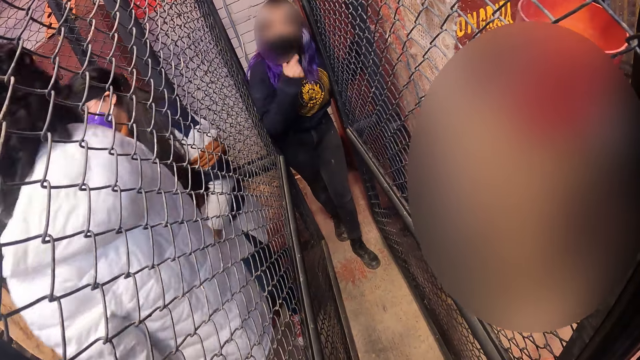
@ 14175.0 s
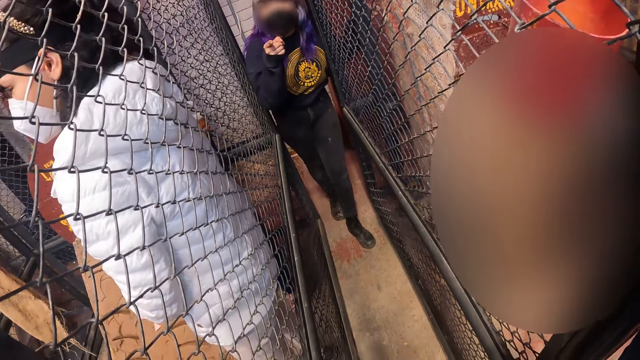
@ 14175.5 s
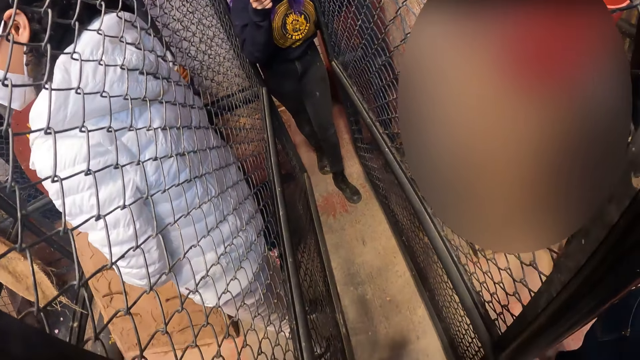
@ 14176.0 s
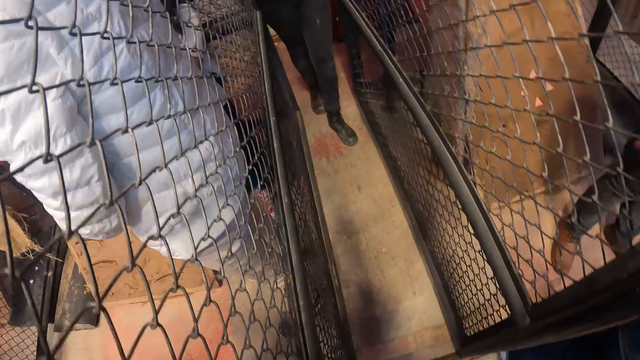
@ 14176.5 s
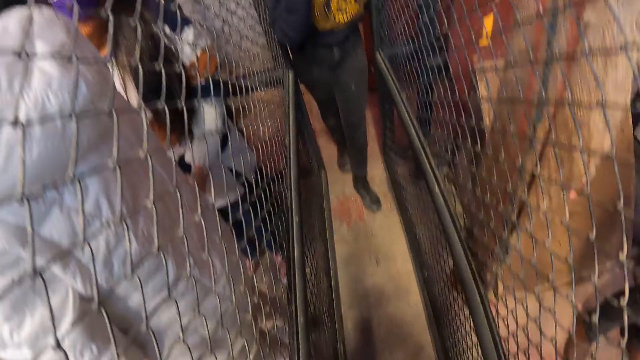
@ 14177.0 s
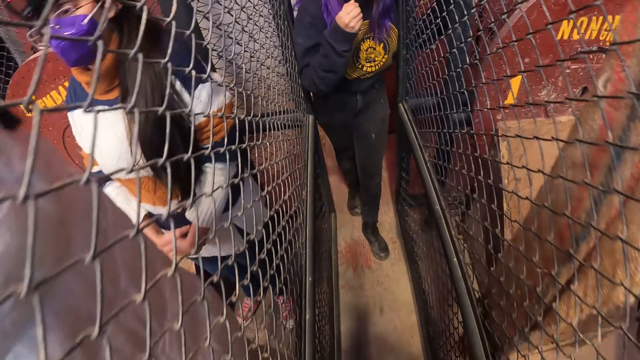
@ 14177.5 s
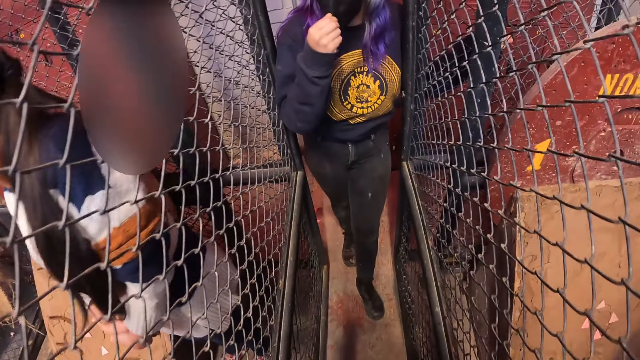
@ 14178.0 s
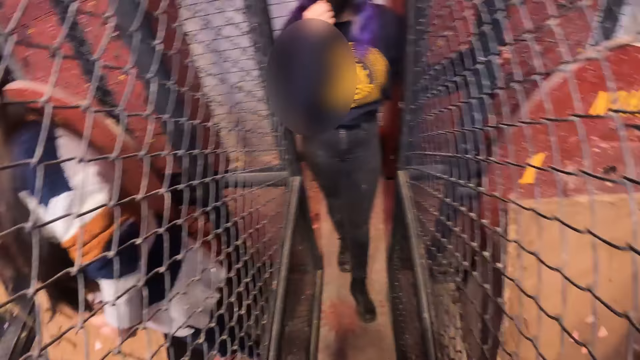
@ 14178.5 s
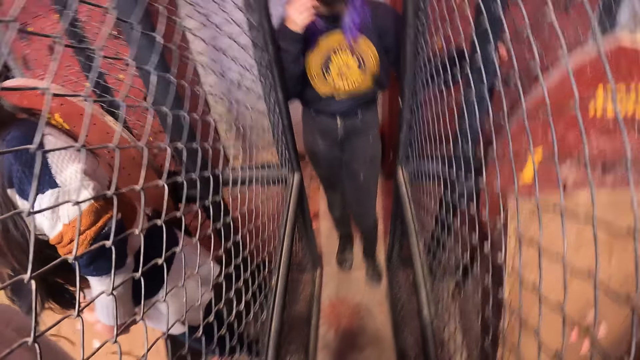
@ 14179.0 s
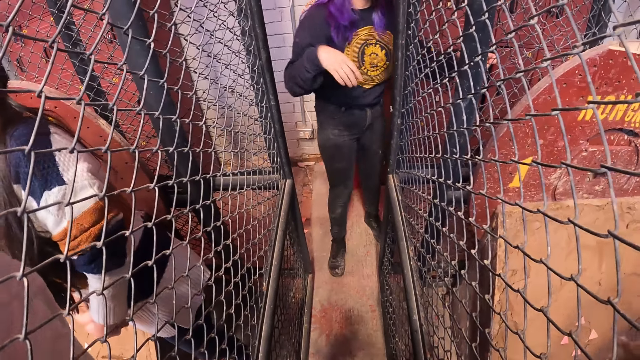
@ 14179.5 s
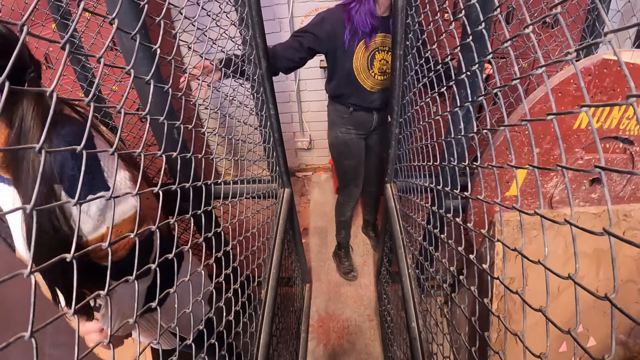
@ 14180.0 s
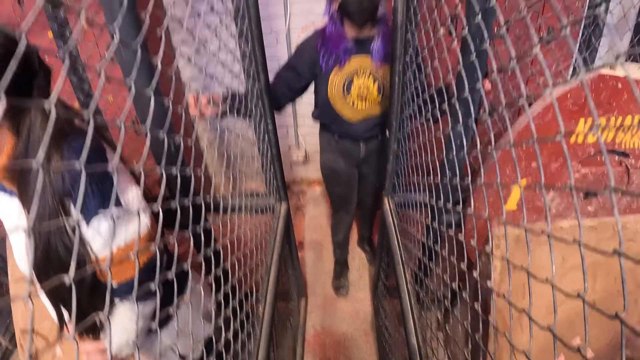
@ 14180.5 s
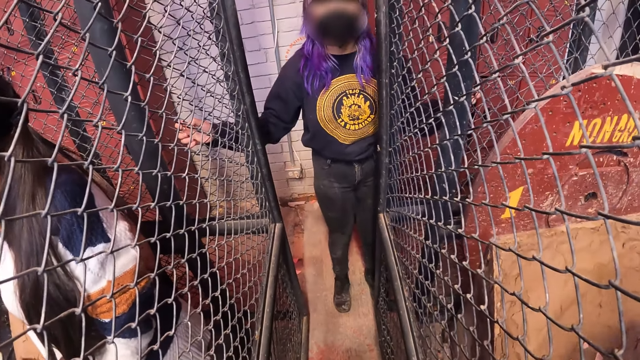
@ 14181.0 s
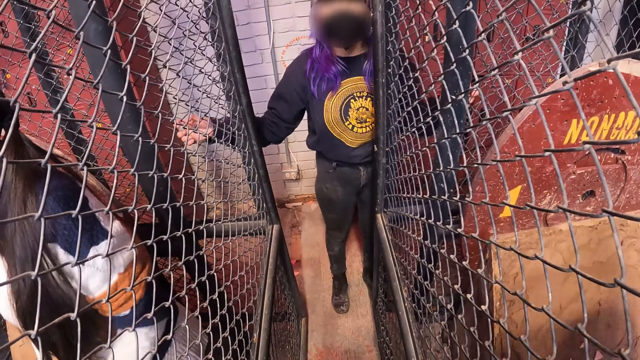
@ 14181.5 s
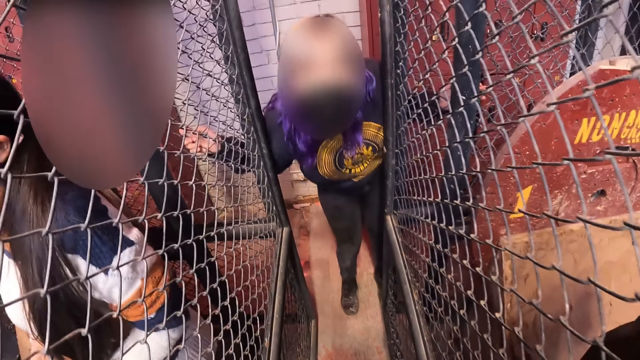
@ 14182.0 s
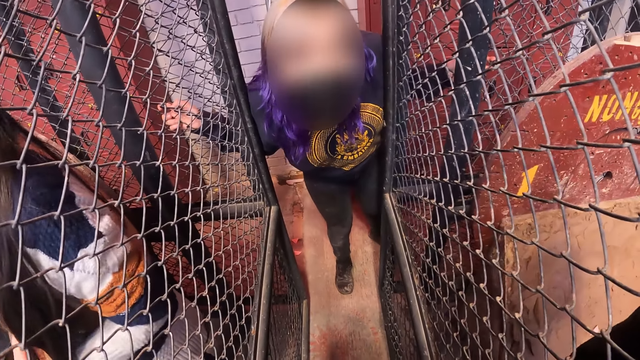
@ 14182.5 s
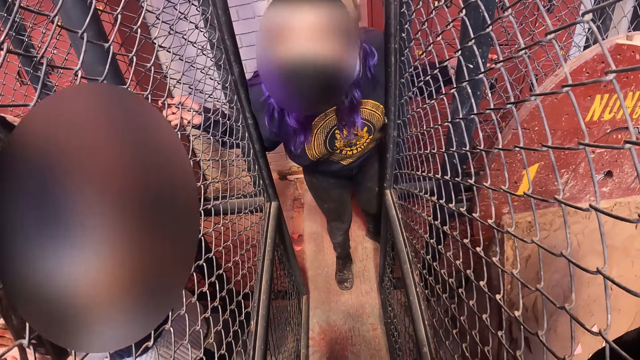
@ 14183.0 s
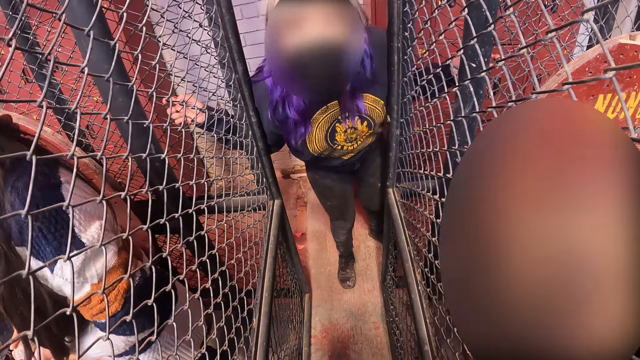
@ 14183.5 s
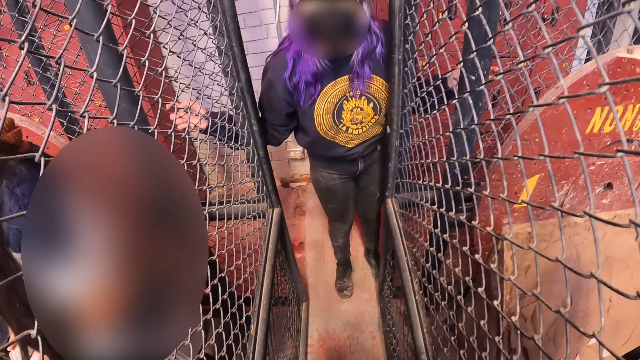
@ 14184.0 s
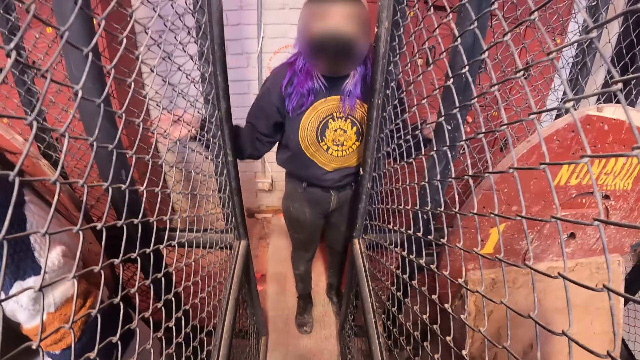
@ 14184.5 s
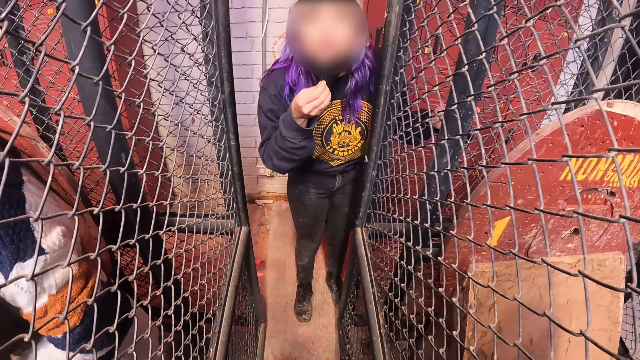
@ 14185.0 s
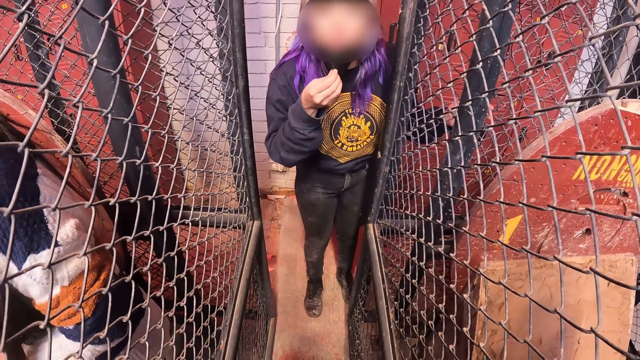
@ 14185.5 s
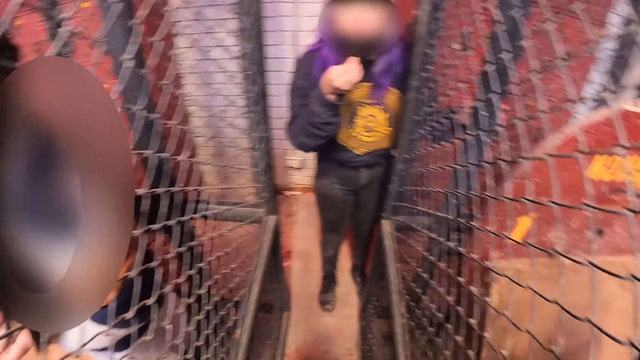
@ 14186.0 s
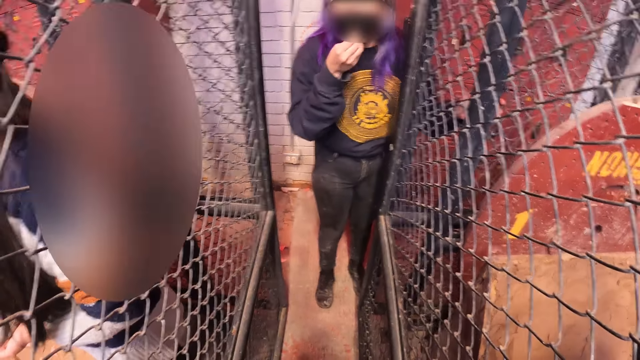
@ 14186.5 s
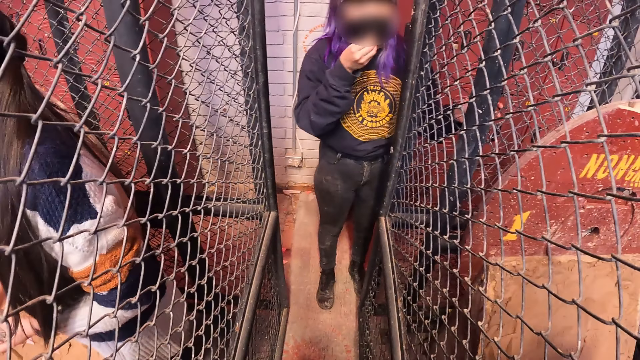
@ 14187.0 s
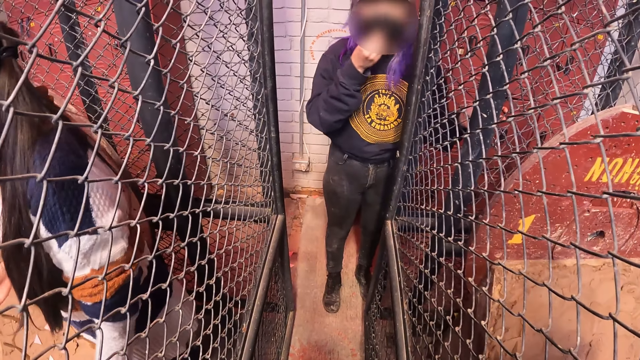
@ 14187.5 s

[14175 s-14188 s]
The camera wearer interacts with a woman. The woman holds a facemask on her face with her right hand. The woman holds a wire fence with her right hand. The woman holds the facemask on her face with her right hand.

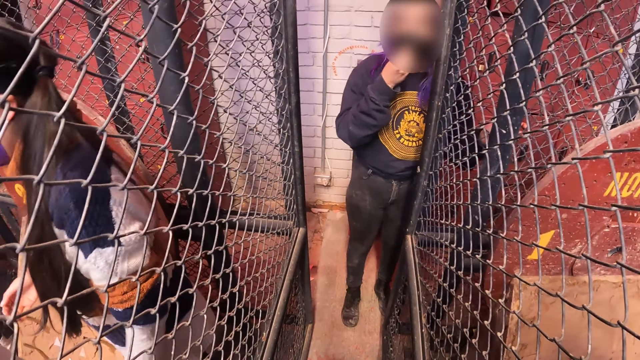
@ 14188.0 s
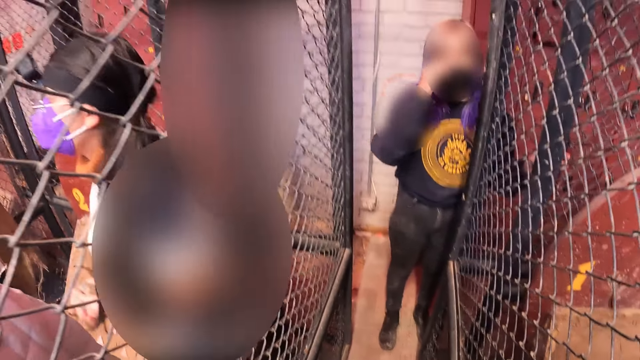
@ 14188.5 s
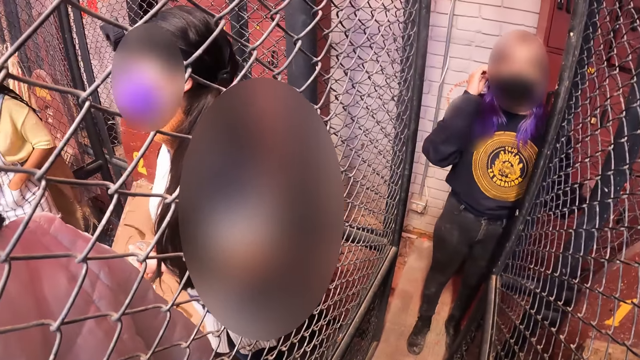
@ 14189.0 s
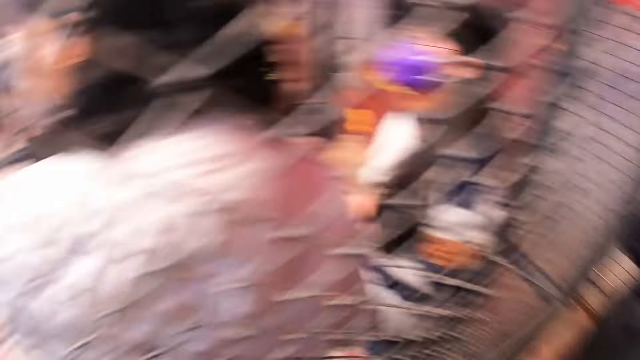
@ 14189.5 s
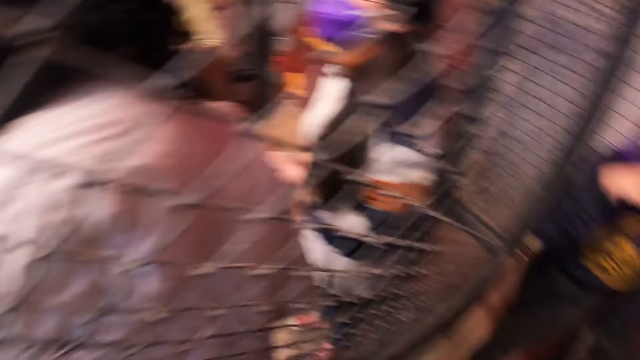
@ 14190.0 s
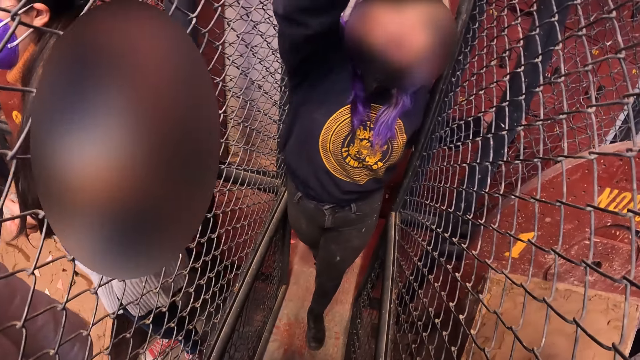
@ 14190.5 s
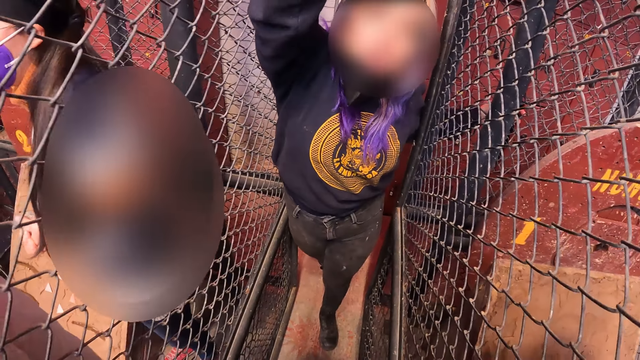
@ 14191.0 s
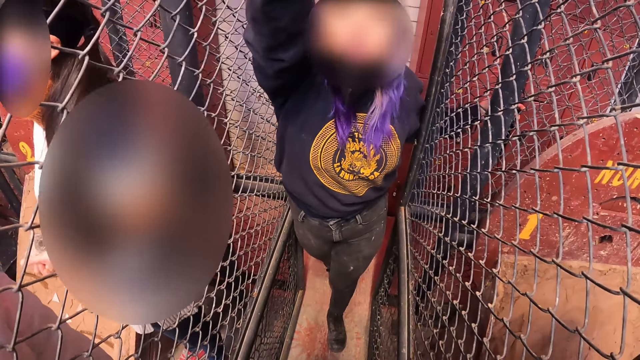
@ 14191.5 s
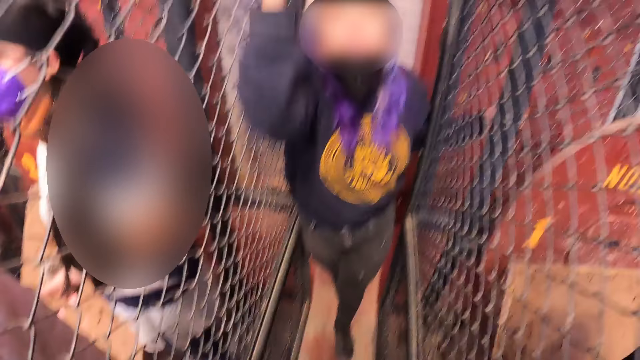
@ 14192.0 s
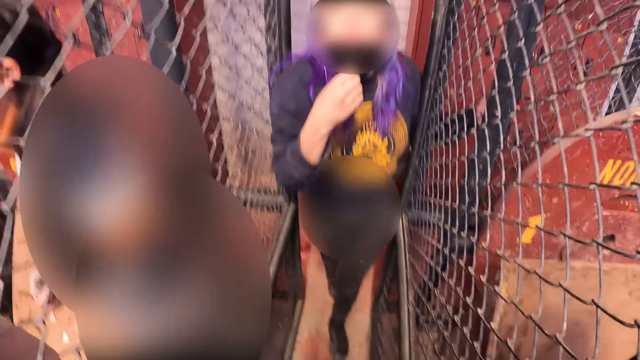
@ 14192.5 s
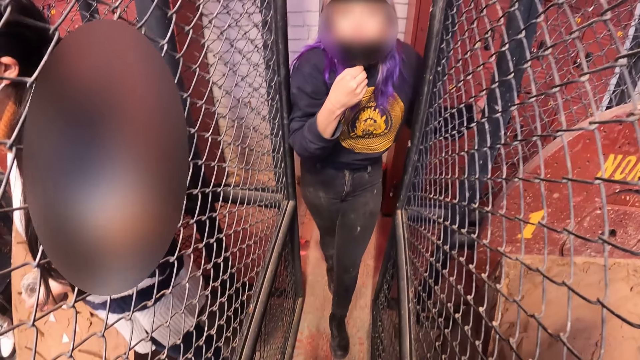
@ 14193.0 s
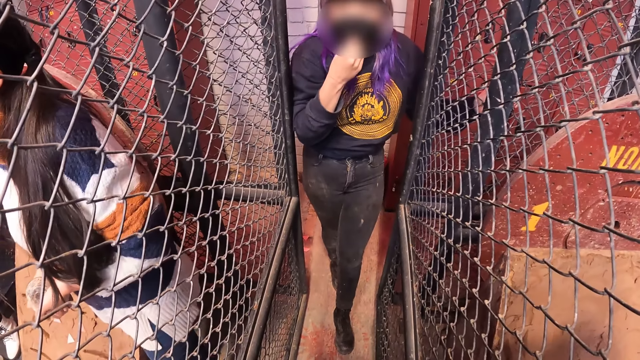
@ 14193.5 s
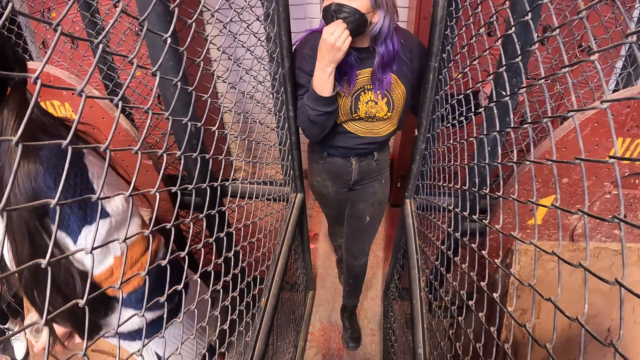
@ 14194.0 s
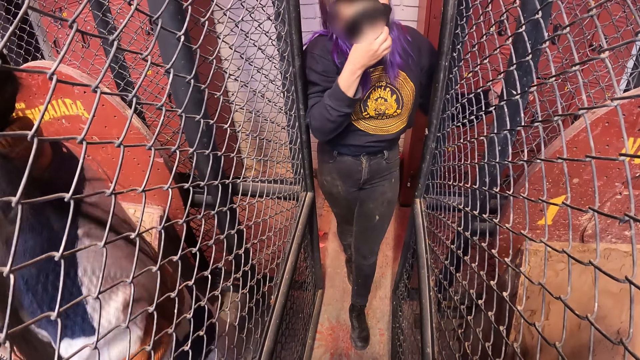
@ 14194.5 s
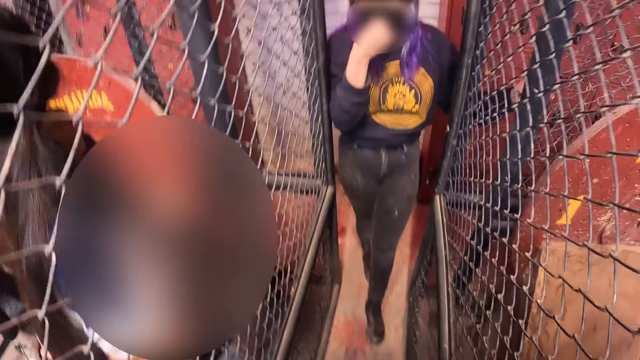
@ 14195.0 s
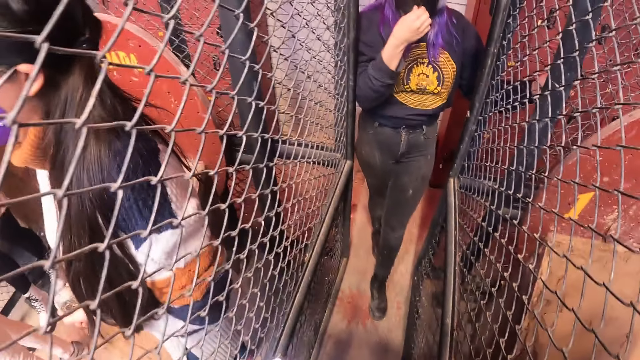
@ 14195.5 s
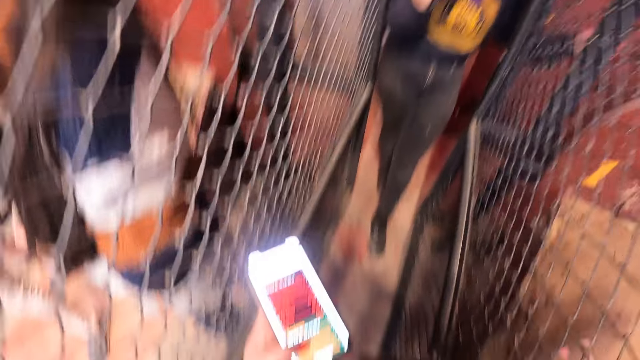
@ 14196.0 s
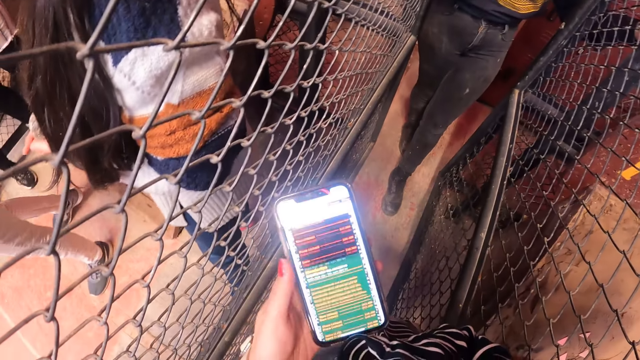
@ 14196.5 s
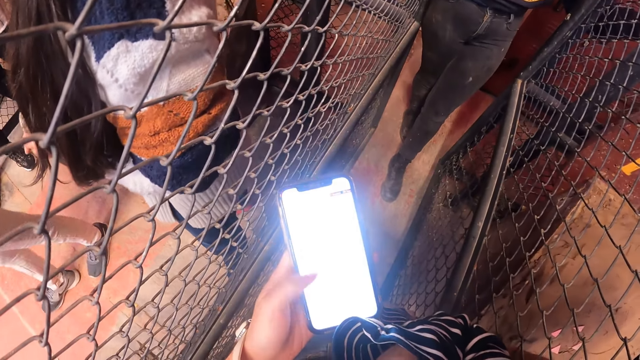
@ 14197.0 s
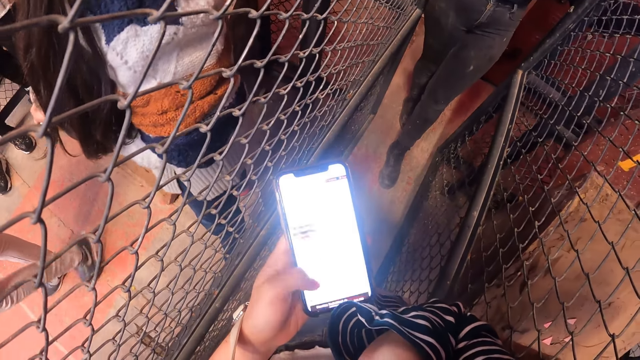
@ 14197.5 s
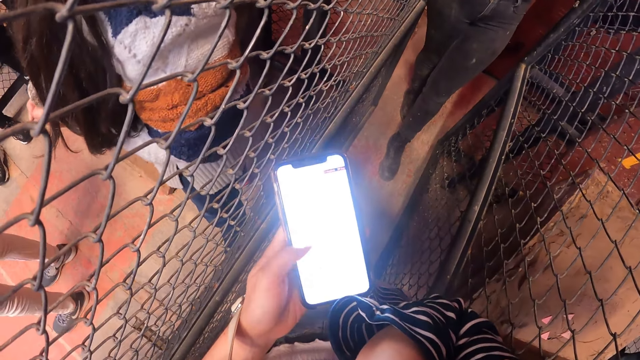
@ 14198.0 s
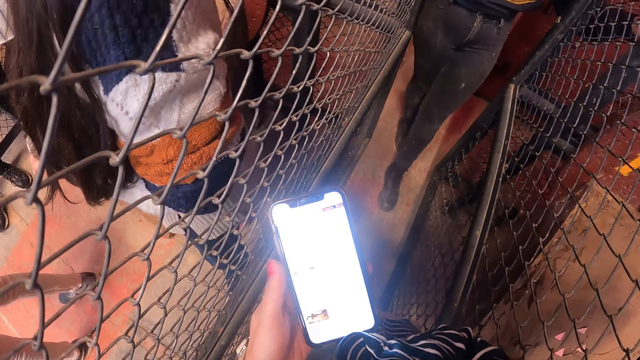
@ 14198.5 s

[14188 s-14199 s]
A woman holds a stone in her right hand. Another woman adjusts the wire fence with her right hand. The other woman holds the facemask on her face with her right hand. The camera wearer operates the phone in her left hand.
